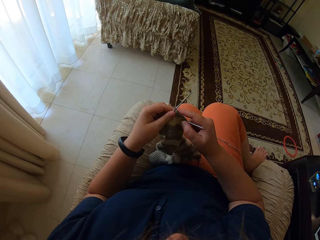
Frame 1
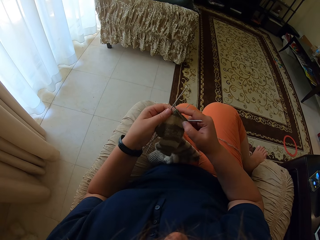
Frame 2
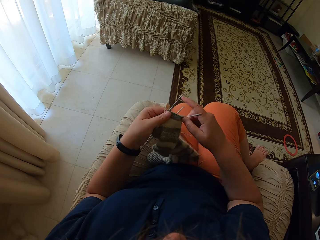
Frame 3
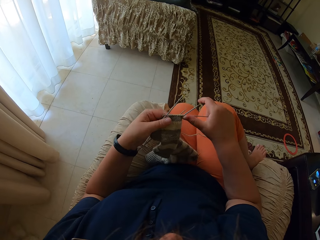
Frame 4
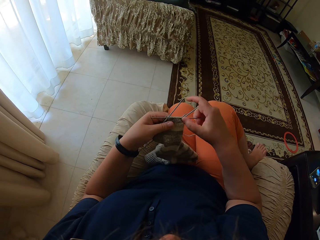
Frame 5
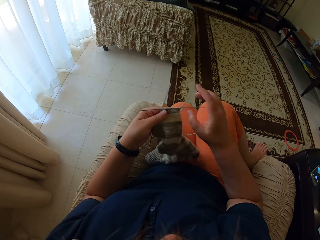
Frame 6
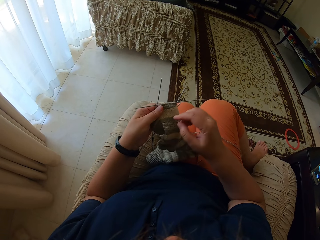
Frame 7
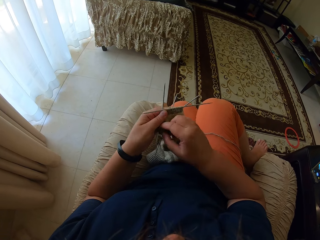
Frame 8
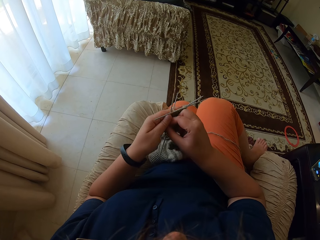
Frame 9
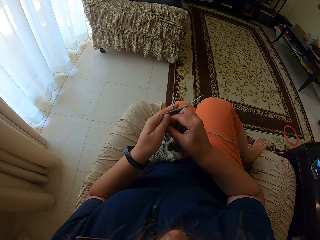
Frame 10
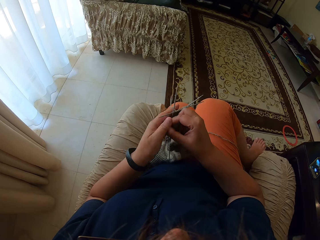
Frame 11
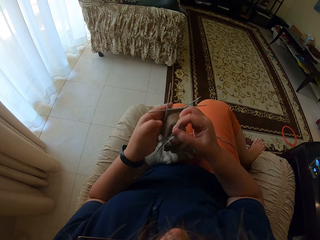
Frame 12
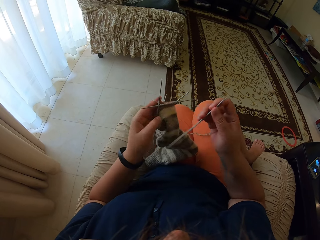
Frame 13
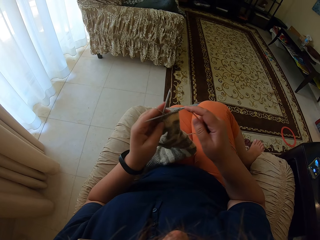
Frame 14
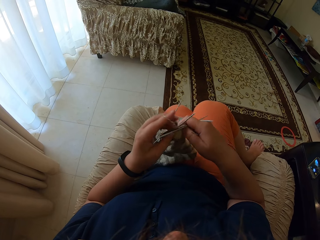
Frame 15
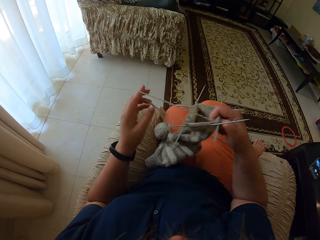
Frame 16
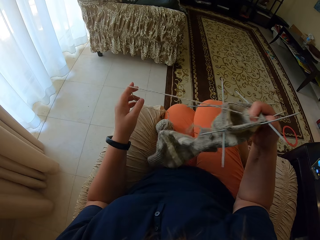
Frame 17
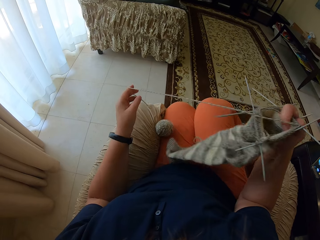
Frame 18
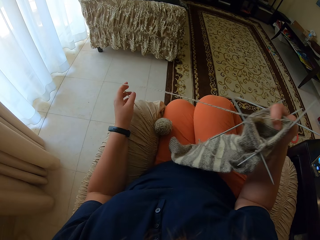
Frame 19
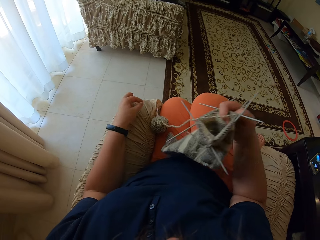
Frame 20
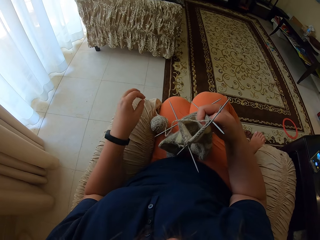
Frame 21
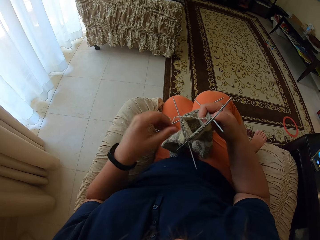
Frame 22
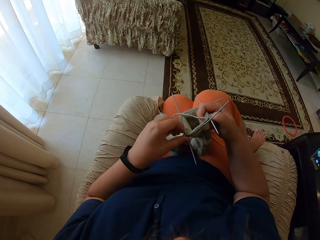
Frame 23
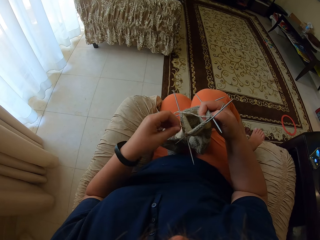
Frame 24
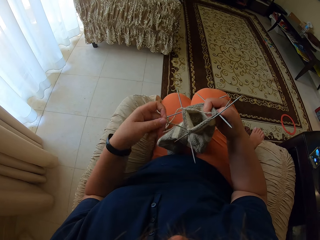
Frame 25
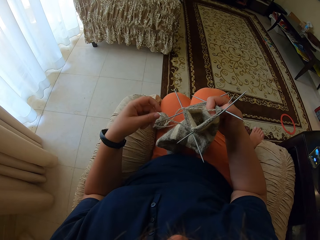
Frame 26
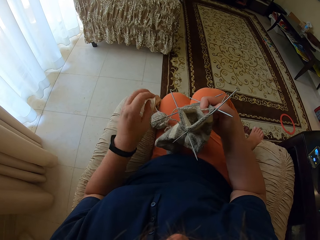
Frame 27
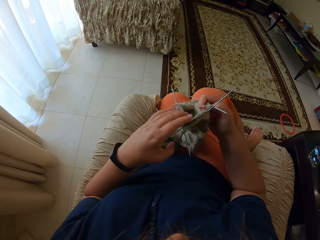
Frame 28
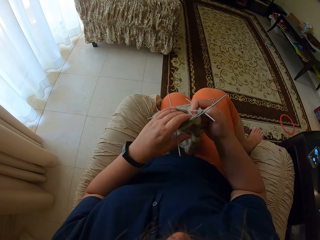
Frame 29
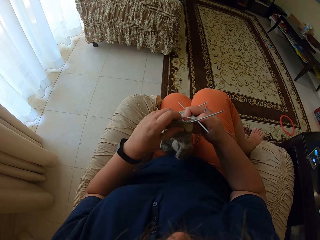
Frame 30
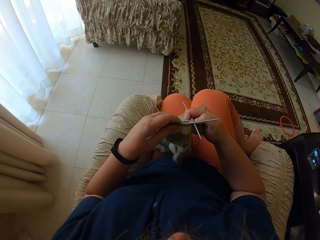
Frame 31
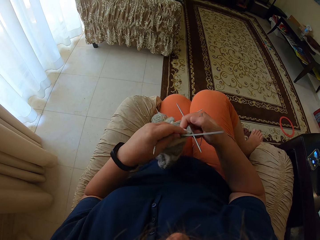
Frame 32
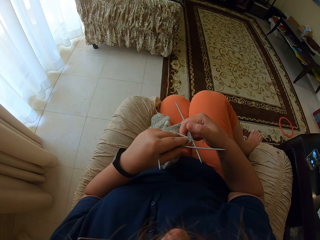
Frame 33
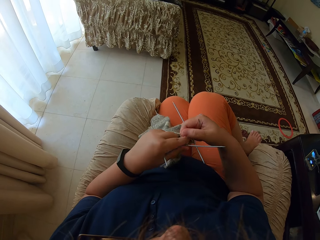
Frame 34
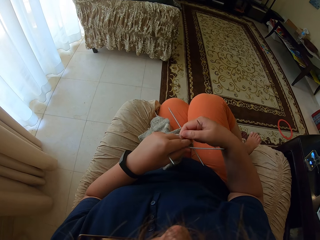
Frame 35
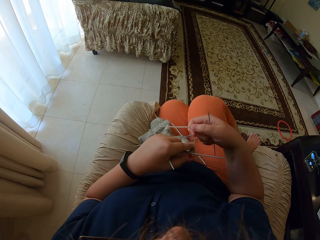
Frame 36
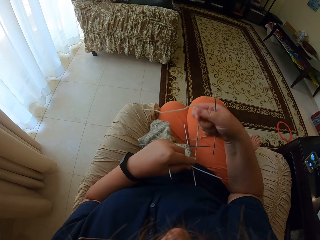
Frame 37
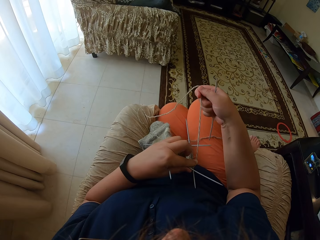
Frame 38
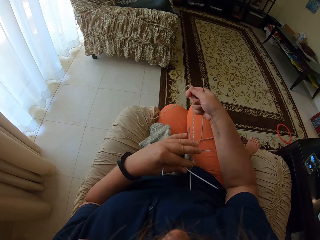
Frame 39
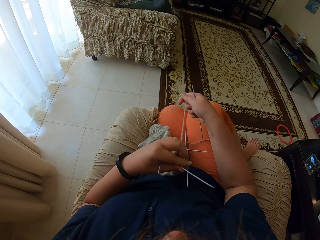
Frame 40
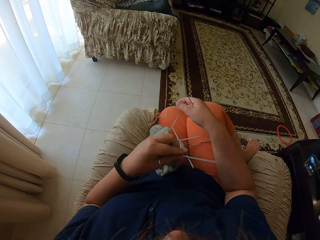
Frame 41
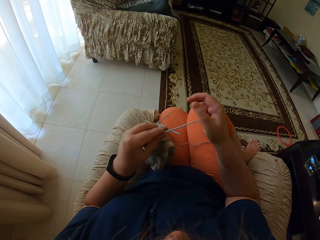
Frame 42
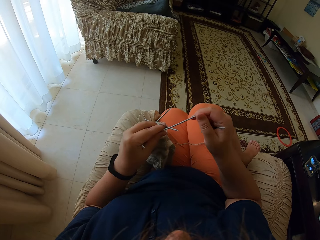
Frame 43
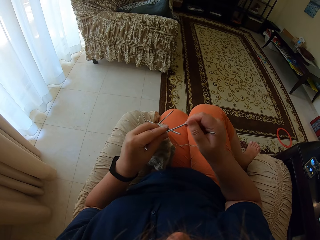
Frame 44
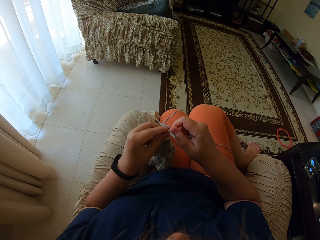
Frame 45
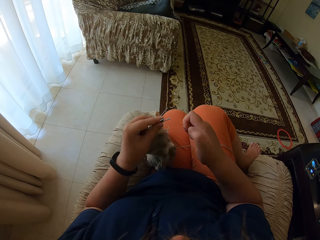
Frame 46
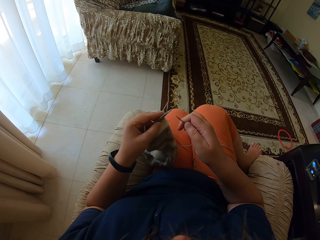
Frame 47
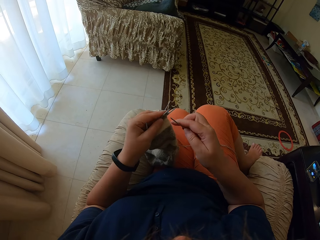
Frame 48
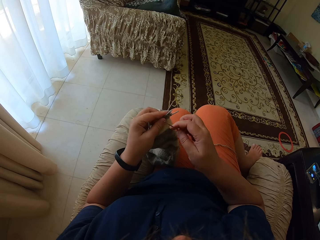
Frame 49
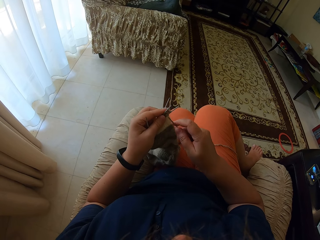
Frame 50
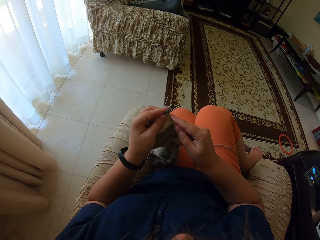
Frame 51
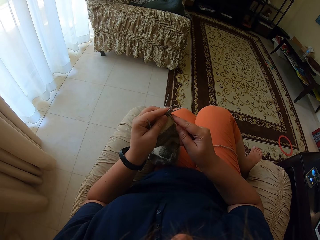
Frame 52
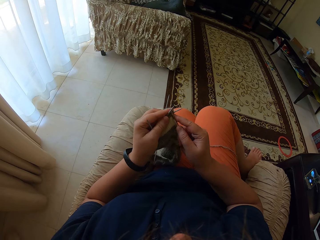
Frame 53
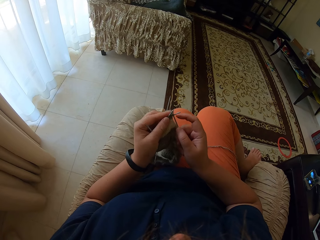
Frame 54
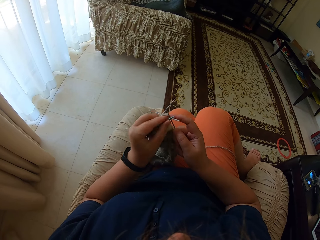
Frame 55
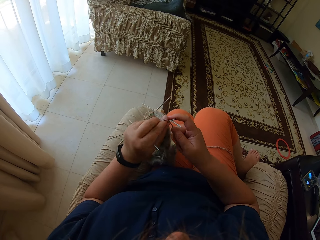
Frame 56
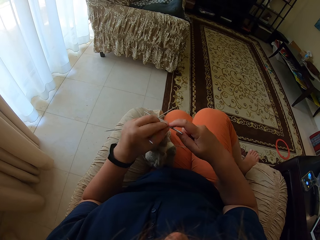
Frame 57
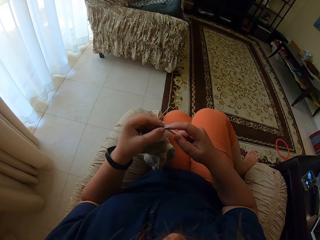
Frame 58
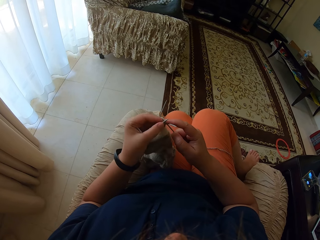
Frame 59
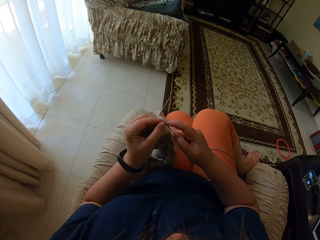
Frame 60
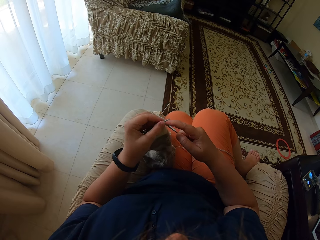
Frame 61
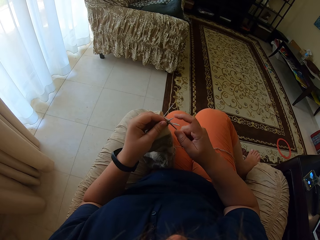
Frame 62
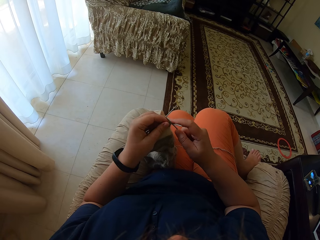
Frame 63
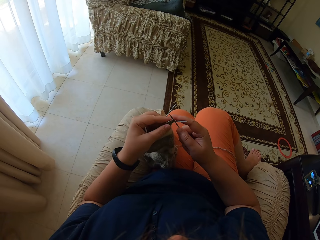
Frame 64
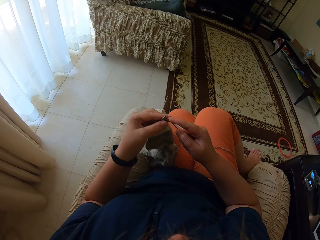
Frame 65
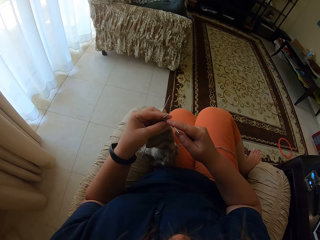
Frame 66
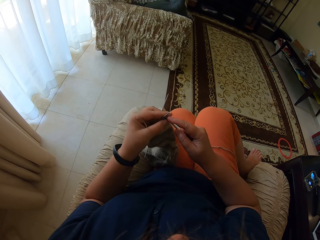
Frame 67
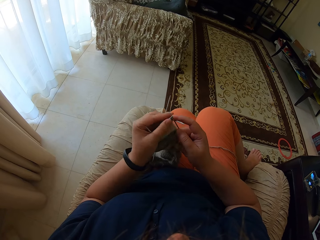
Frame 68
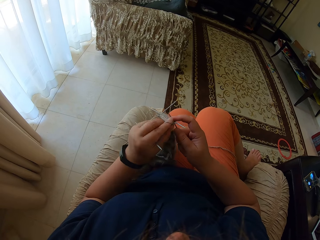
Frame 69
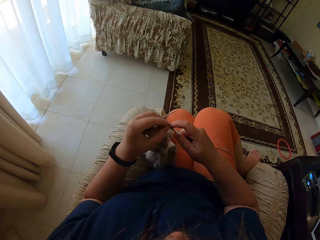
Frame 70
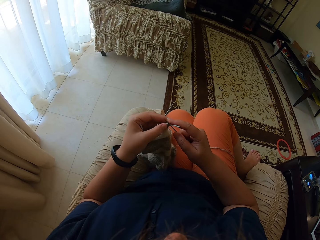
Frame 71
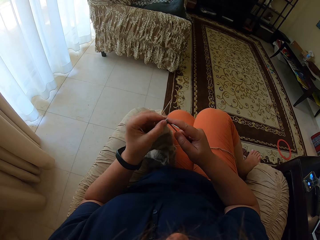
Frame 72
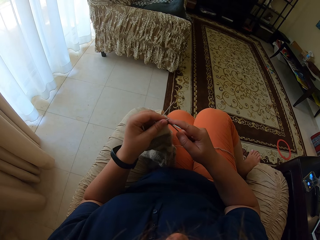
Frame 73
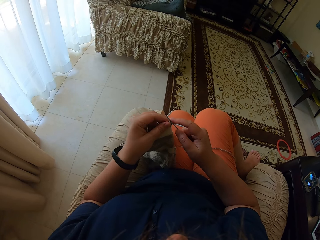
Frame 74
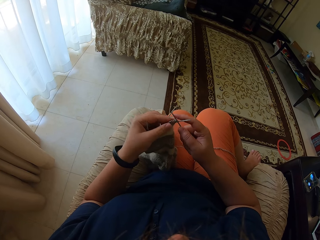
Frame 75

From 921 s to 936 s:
The camera wearer takes a straight needle from the left hand. They unroll yarn on the hand. They adjust the yarn. They straighten the yarn. They knit a fabric with straight needles.

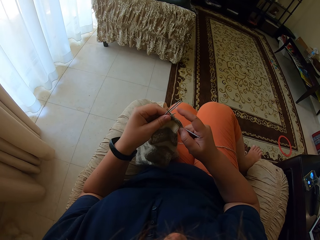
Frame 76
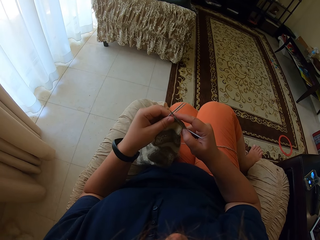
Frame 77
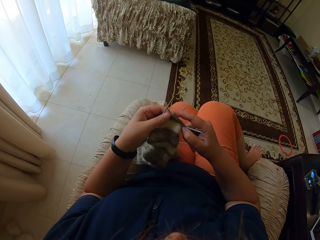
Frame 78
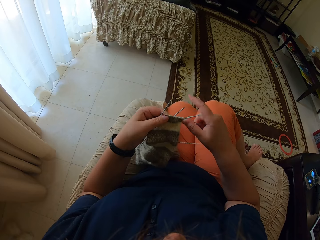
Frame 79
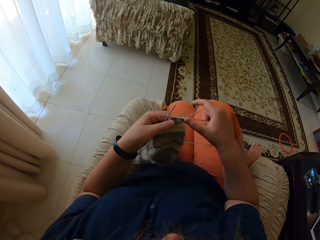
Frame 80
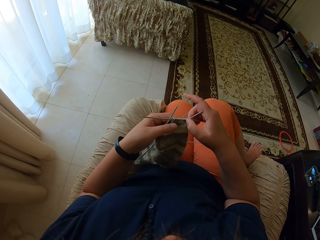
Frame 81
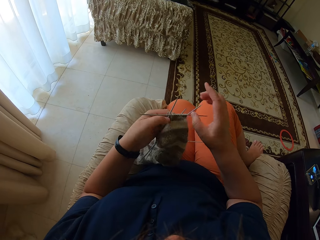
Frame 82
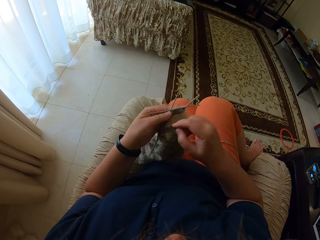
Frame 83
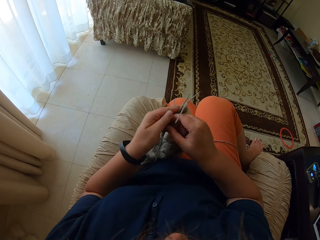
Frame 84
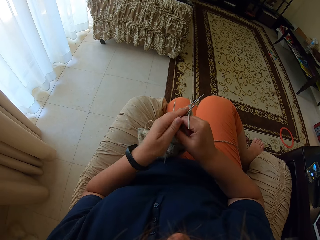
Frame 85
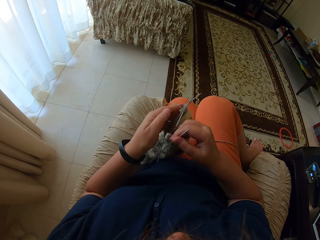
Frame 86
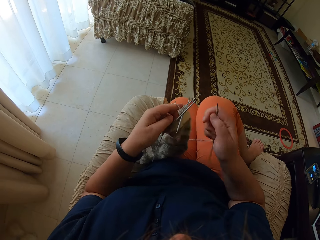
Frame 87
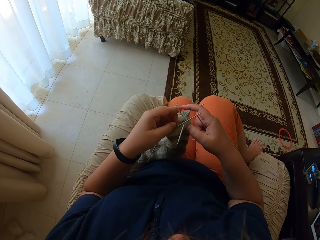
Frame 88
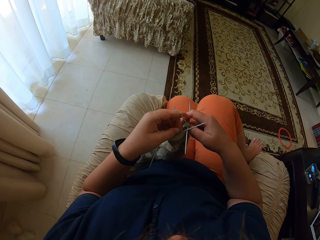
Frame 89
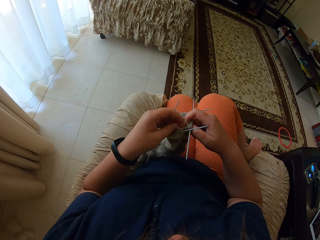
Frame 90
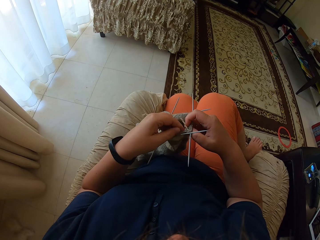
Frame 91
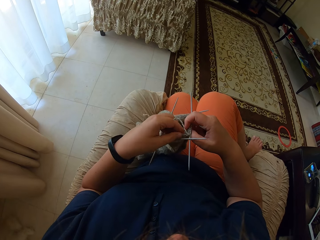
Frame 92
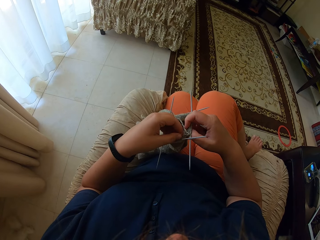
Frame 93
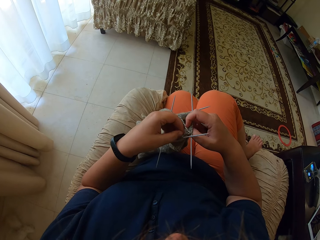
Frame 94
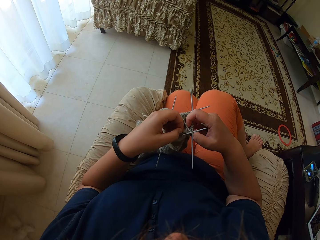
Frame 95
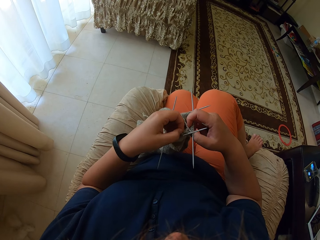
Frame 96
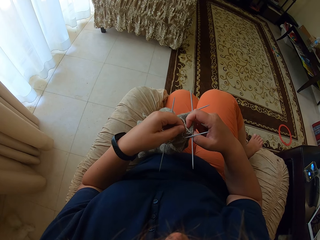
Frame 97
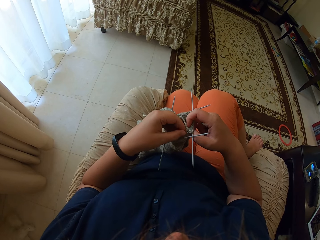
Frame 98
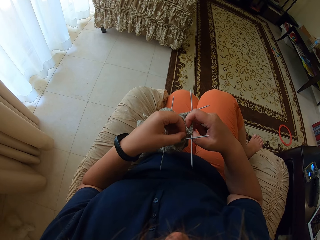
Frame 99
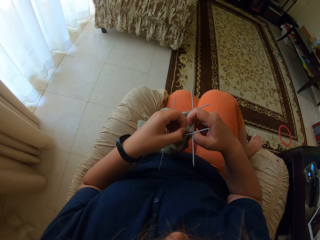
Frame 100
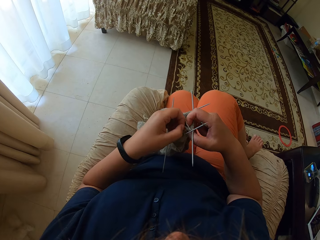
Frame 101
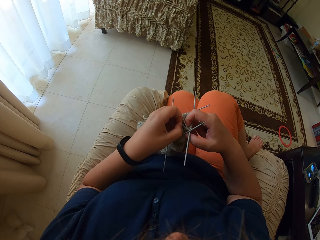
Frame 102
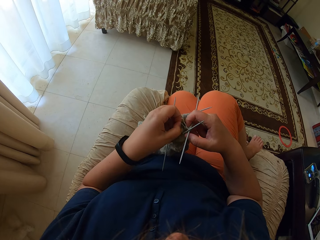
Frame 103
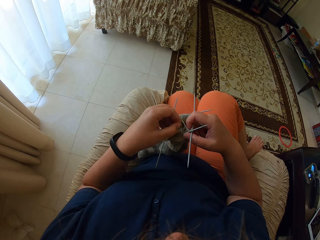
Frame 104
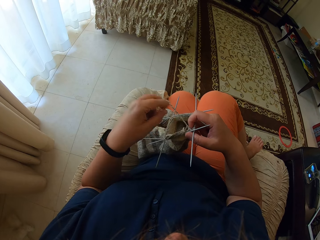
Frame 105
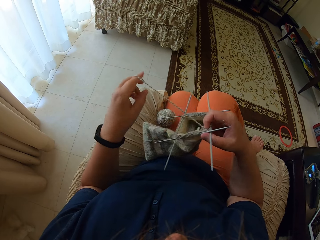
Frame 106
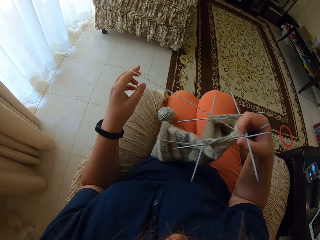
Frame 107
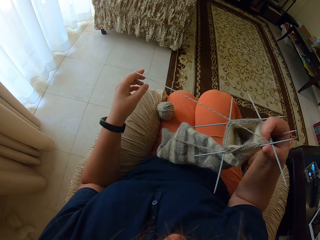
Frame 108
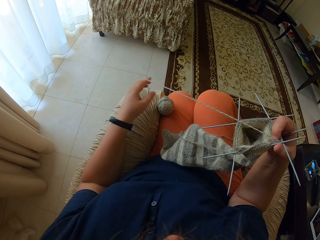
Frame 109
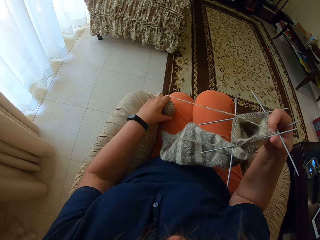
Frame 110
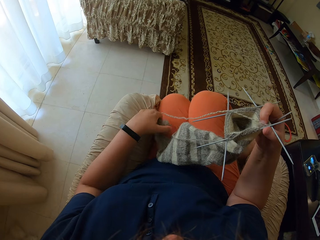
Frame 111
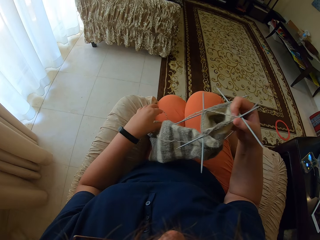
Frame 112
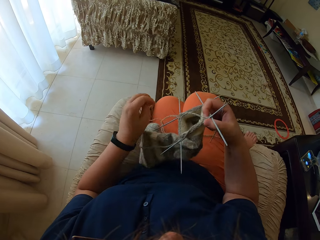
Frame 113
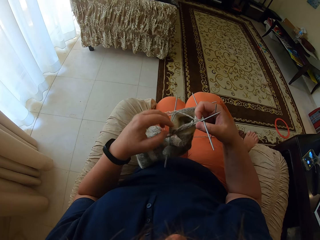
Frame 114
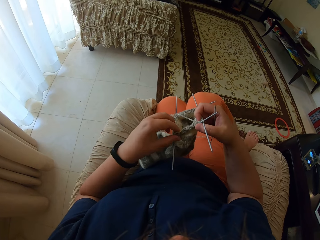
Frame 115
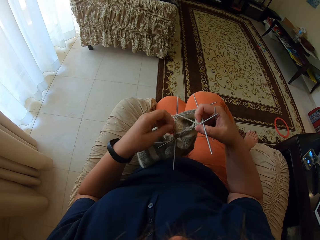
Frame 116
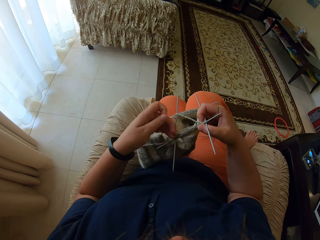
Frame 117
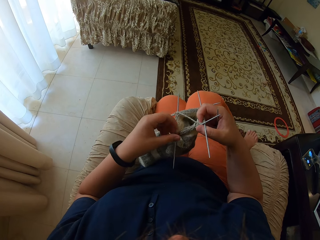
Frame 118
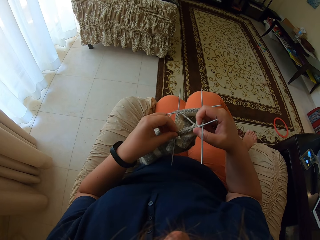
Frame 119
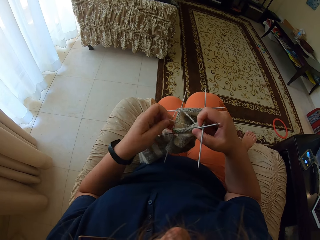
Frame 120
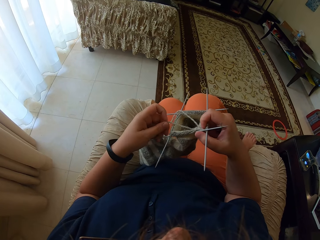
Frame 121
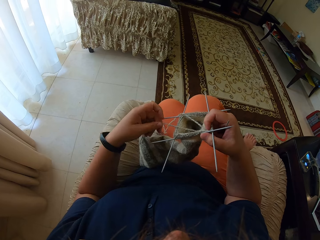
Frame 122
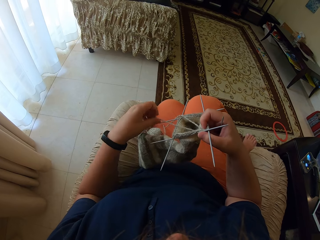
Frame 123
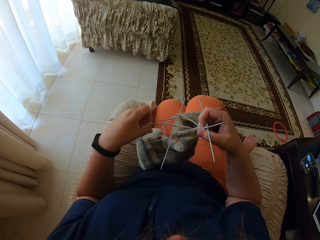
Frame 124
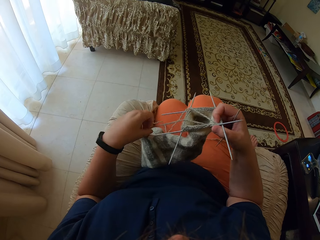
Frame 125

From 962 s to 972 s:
The camera wearer takes a straight needle from the left hand. They adjust the yarn. They unroll the yarn on the hand. They pull the yarn roll back to their cloth.
